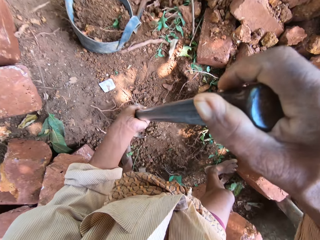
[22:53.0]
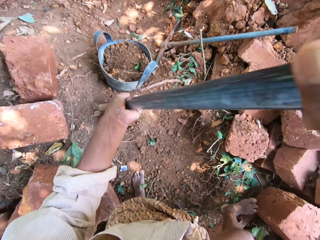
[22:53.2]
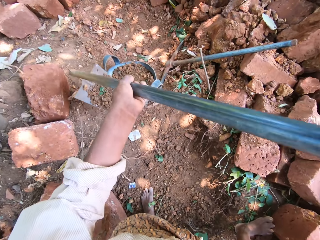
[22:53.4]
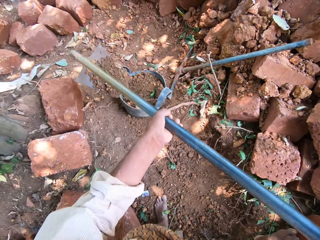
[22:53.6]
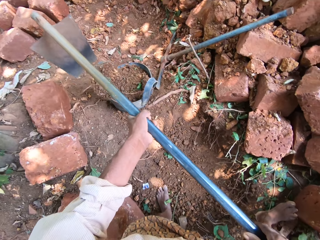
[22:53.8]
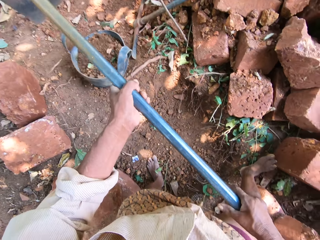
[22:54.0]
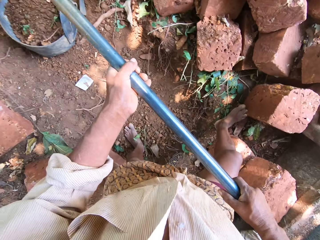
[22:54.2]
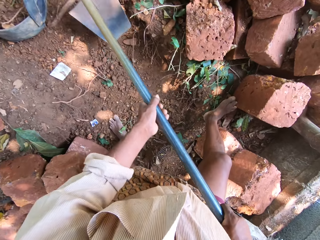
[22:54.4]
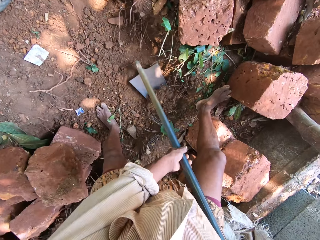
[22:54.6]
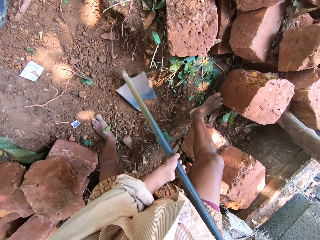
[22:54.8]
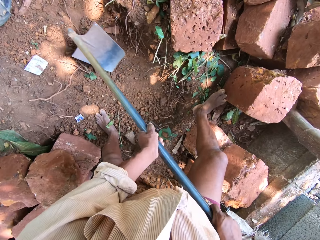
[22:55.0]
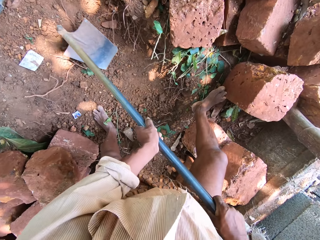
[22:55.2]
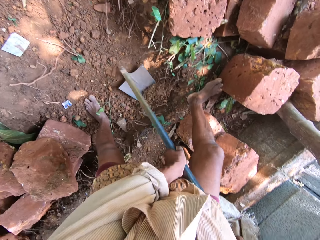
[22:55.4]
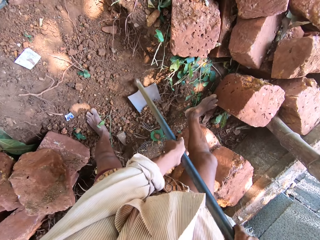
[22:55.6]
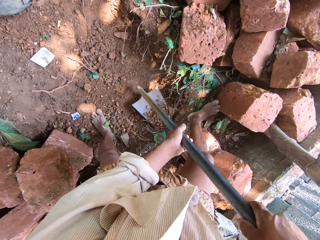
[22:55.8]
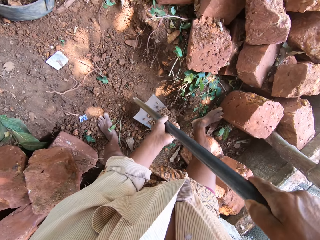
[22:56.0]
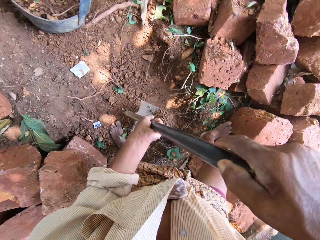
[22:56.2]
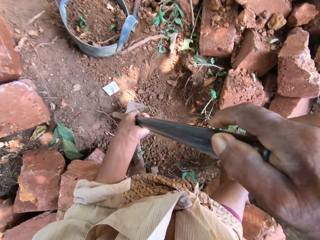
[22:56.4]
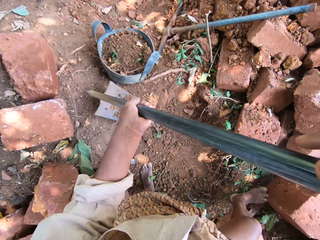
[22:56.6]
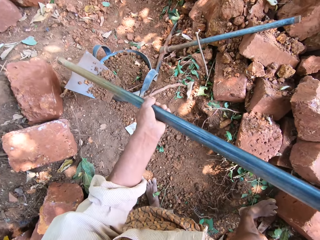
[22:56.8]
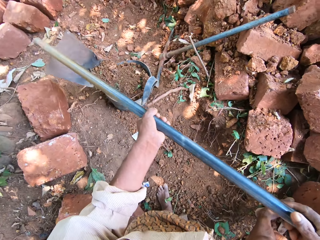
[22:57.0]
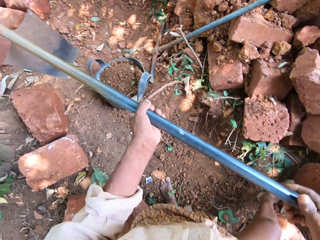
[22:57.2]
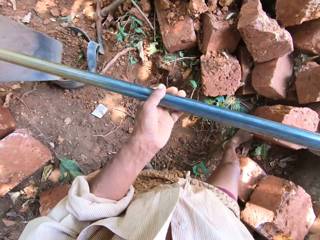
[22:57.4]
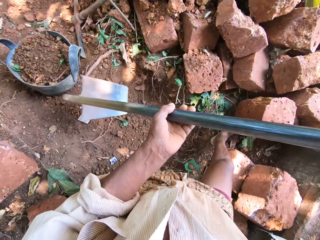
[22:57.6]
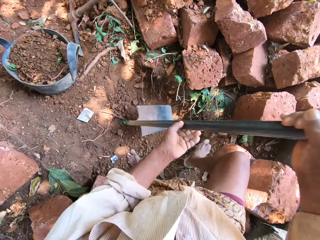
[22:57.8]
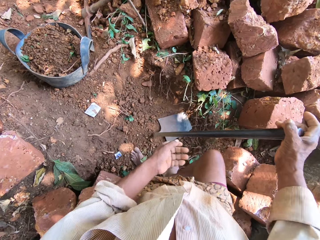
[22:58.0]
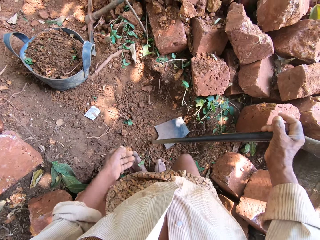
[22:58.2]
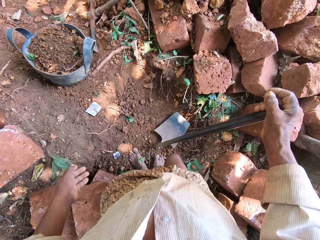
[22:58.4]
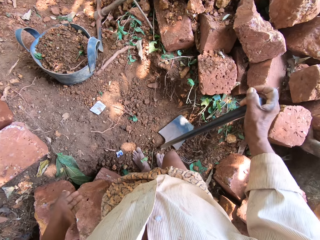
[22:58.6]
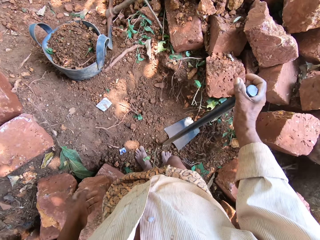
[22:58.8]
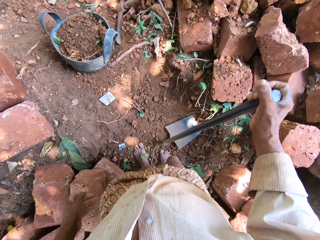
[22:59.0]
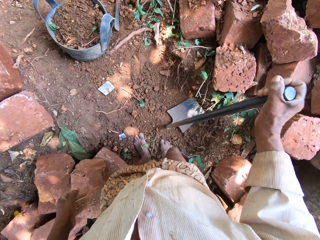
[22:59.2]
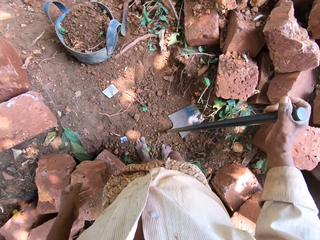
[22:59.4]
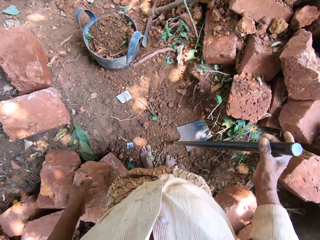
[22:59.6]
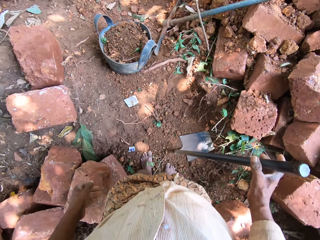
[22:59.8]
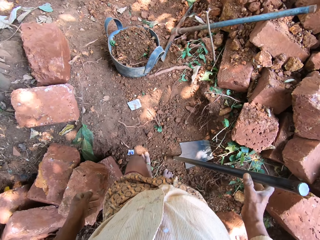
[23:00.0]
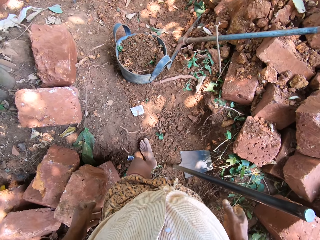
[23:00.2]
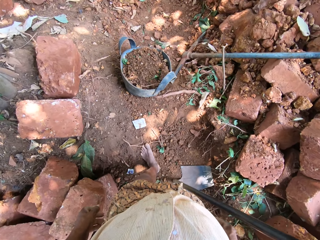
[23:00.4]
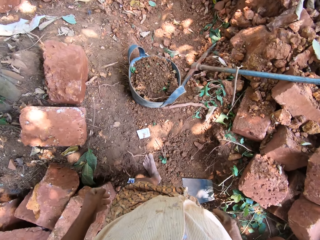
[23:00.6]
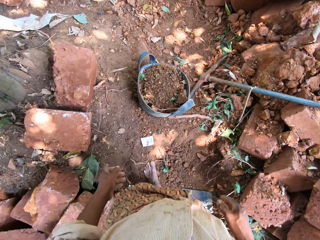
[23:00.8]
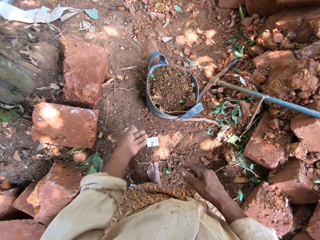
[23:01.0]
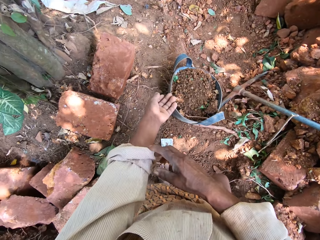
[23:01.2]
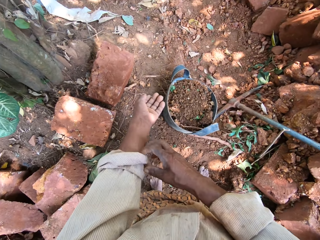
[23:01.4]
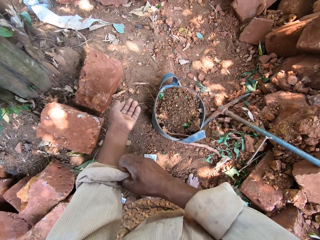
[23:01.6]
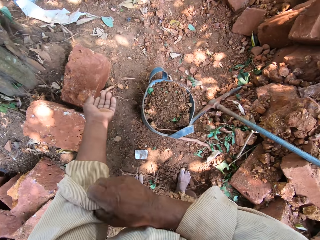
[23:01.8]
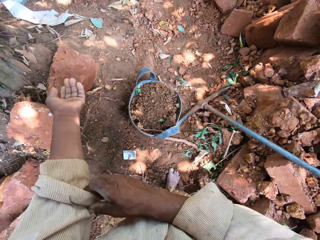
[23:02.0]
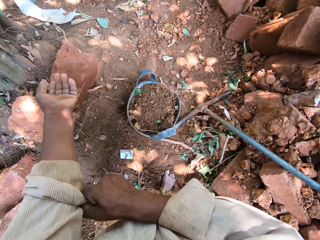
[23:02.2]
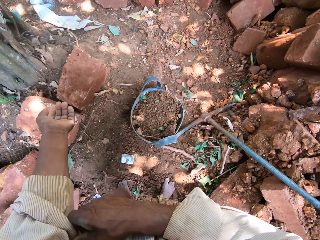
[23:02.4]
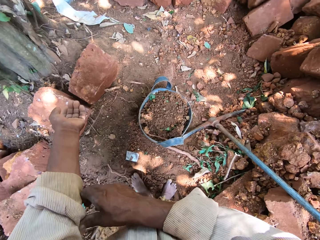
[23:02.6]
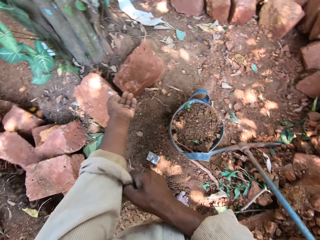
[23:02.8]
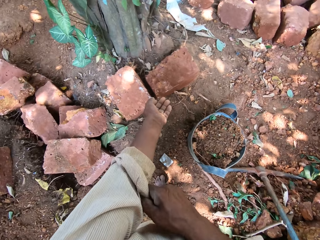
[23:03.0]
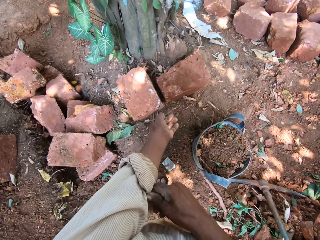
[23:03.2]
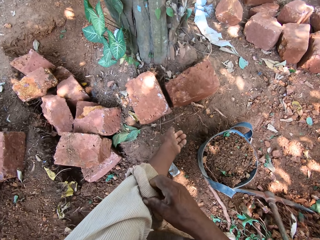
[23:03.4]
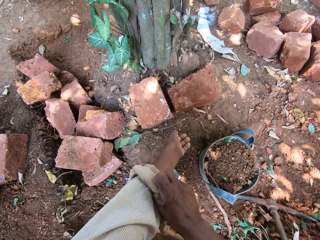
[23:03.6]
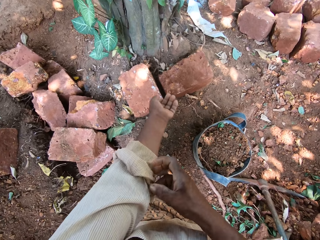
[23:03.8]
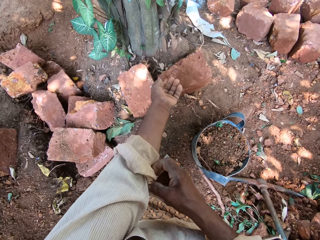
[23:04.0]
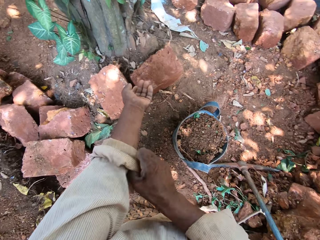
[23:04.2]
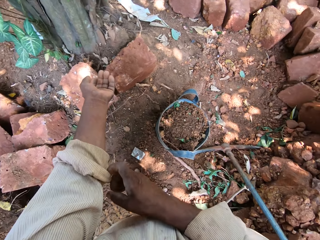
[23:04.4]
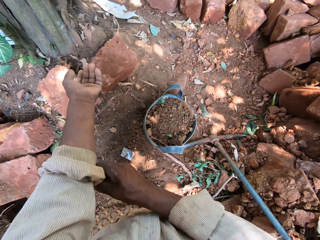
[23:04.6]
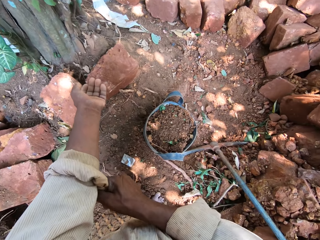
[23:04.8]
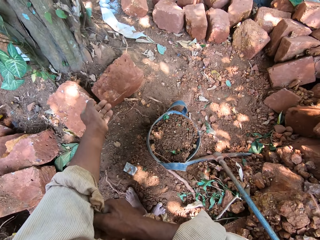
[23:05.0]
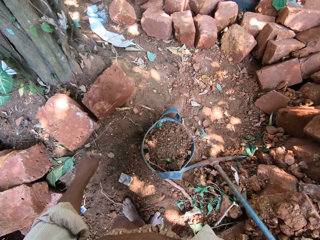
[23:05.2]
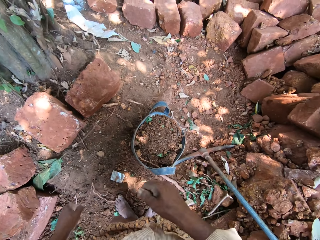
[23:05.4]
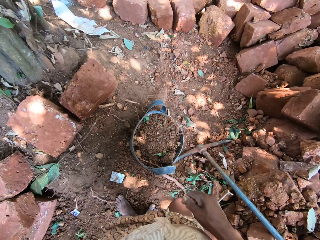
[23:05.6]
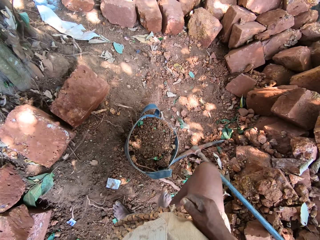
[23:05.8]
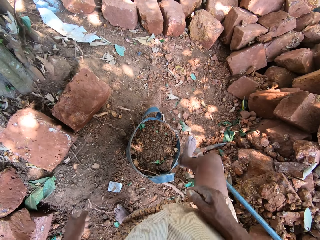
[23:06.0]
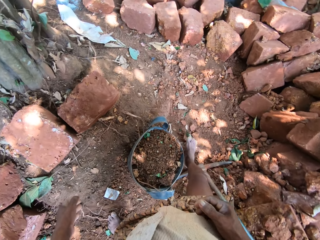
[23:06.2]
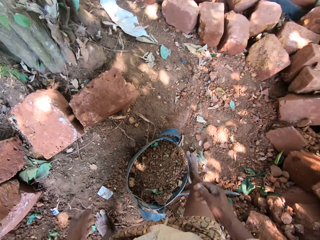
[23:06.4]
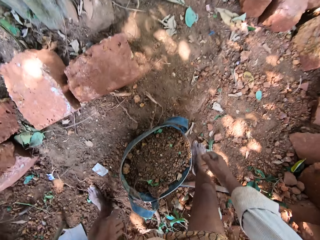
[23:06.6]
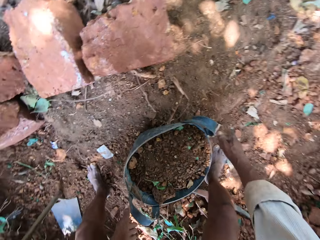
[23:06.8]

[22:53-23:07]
The camera wearer packs some sand from the ground with the hoe in both hands. He pours the sand inside the bucket on the ground with the hoe in both hands. He digs the ground with the hoe in both hands. He digs the ground again. He packs some sand from the ground with the hoe in both hands. He pours the sand inside the bucket on the ground with the hoe in both hands. He removes his left hand from the hoe in his right hand. He drops the hoe on the ground with his right hand. He lifts the hoe from the ground with his right hand. He drops the hoe on the ground with his right hand. He lifts the hoe from the ground with his right hand. He drops the hoe on the ground in the garden with his right hand. He removes his right hand from the hoe on the ground. He folds his left hand sleeve with his right hand. He speaks to a man and another man.

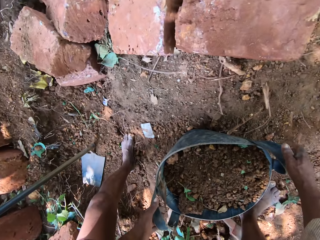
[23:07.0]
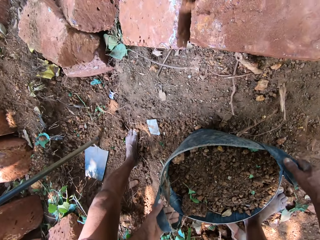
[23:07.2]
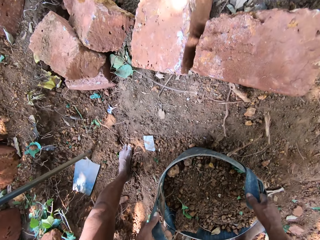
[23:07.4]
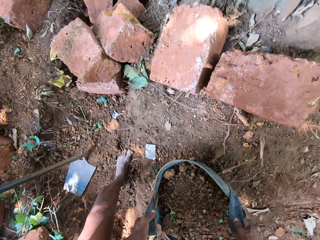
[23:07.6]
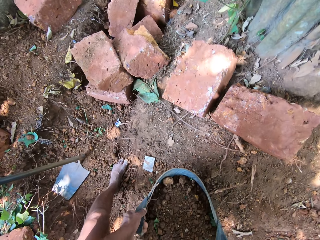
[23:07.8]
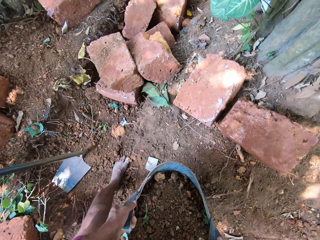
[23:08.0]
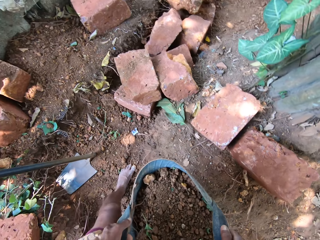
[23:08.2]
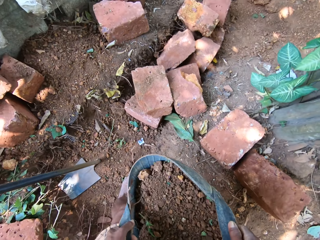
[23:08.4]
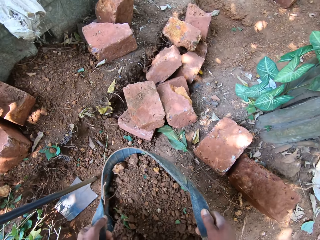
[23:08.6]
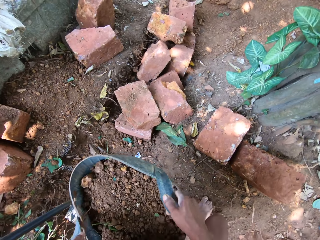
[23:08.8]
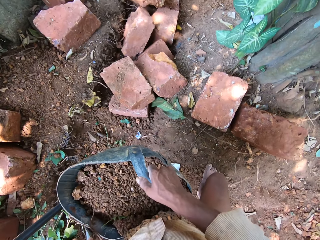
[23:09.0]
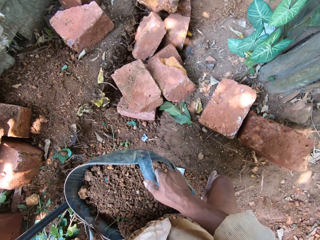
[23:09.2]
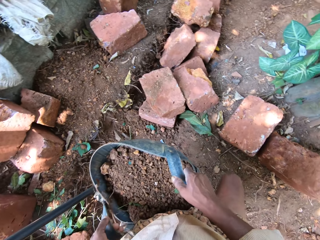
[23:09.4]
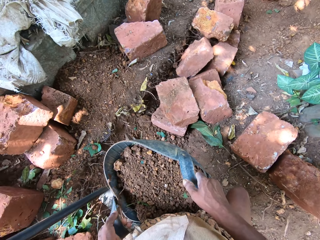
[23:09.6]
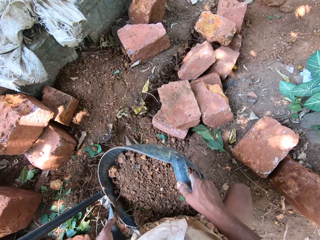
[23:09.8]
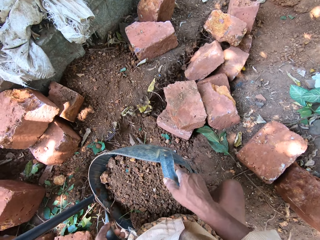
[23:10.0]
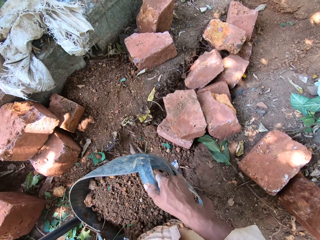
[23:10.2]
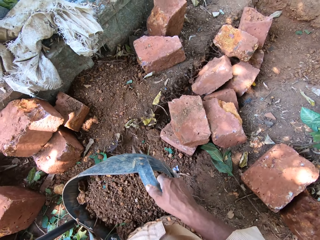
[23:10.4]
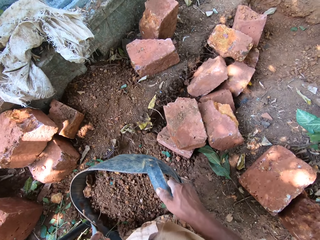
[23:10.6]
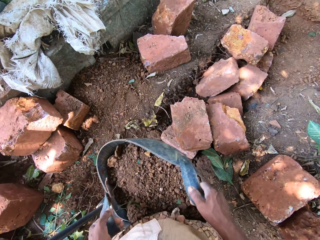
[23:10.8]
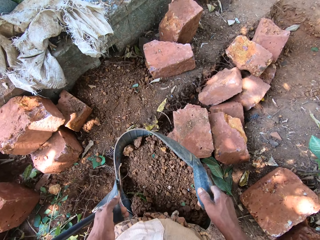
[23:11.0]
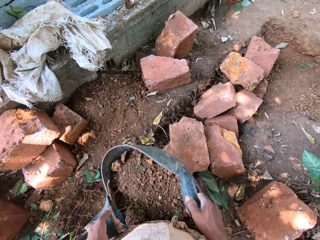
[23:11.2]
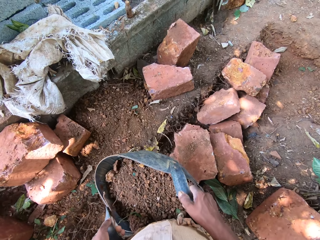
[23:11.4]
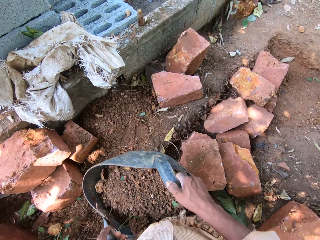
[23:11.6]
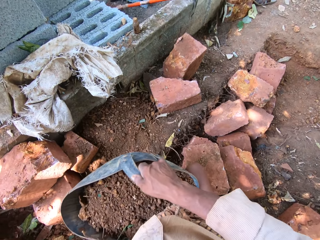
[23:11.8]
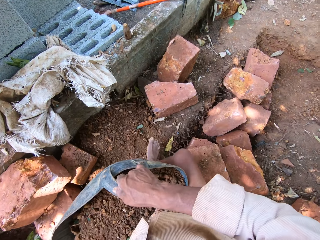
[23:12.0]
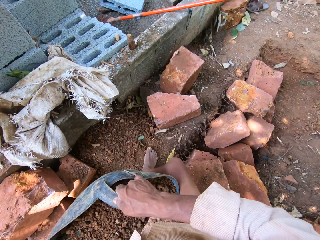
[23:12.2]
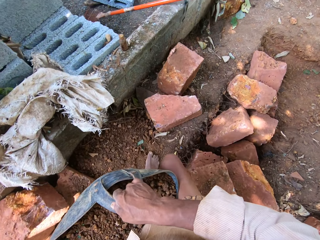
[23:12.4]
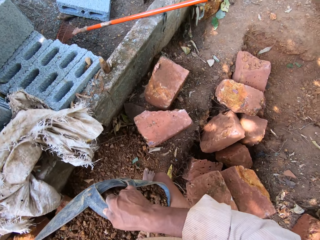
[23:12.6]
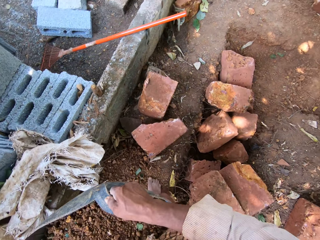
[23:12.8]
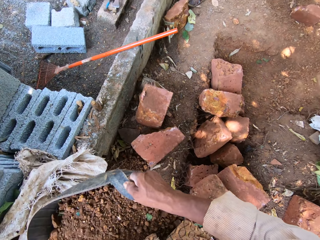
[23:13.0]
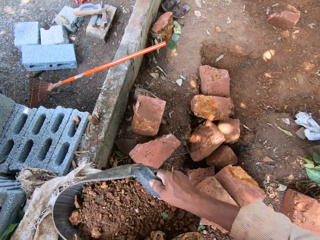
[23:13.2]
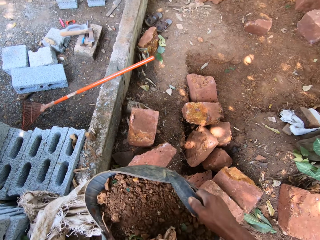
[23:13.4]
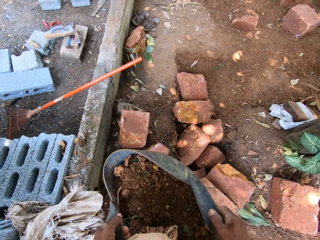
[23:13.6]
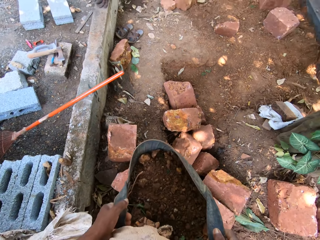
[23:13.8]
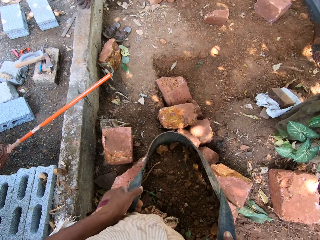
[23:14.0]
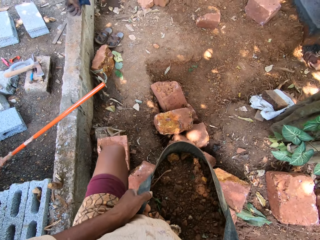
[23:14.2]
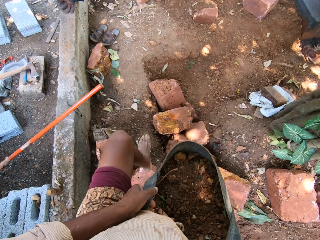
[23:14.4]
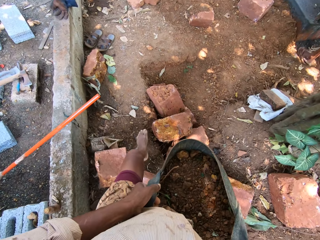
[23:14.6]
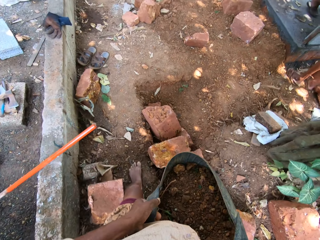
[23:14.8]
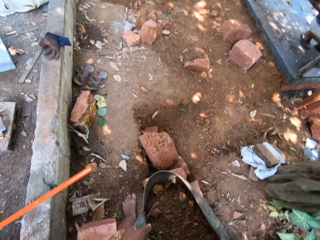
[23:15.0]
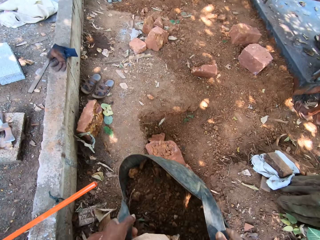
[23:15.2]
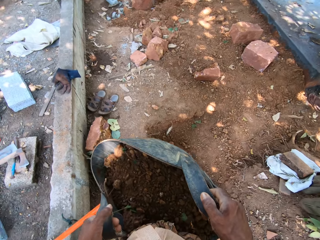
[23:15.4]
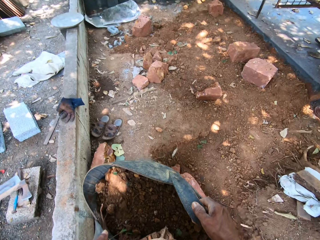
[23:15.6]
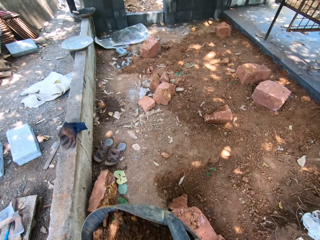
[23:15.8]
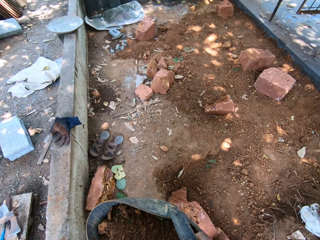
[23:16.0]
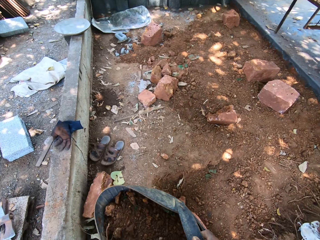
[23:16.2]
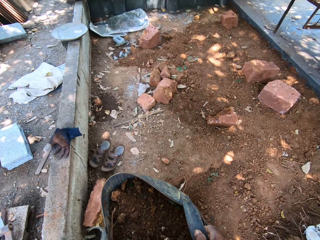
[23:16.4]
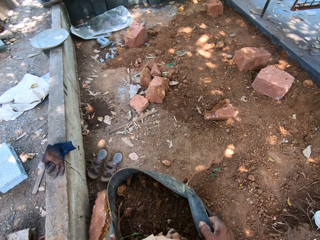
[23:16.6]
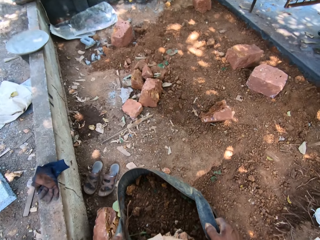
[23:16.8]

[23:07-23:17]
The camera wearer carries the bucket with the soil from the ground with both hands. A man speaks to the camera wearer. The camera wearer speaks to the man. The man speaks to the camera wearer. The camera wearer walks in the construction area with the soil. They speak to the man.
